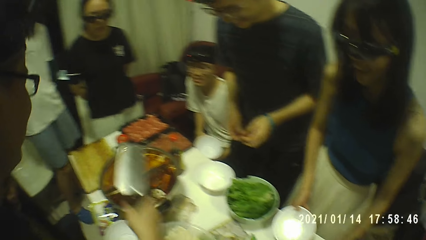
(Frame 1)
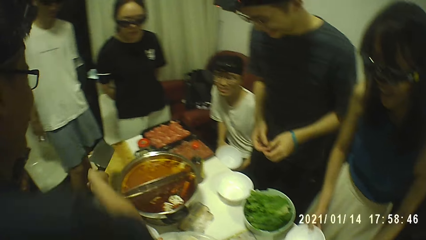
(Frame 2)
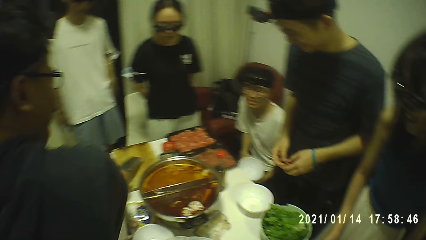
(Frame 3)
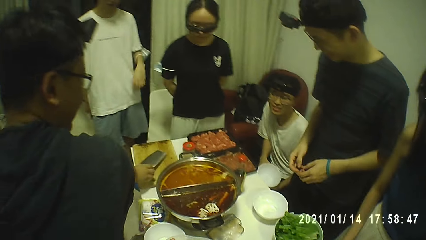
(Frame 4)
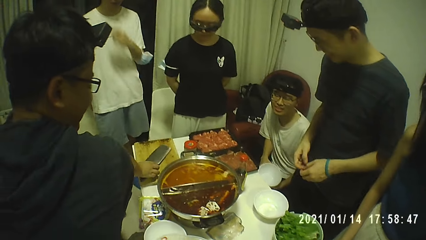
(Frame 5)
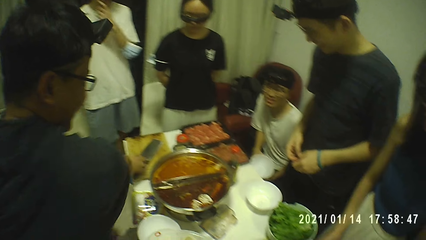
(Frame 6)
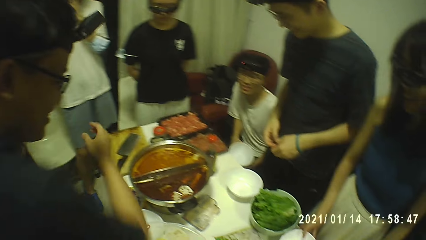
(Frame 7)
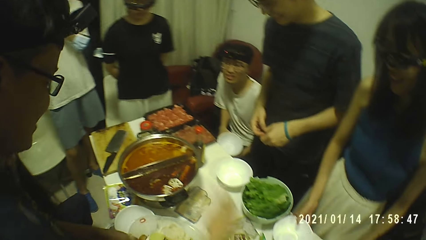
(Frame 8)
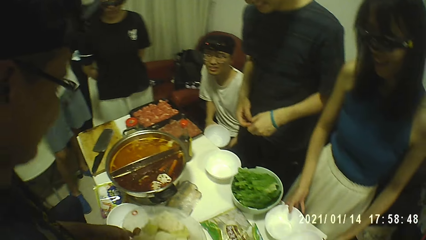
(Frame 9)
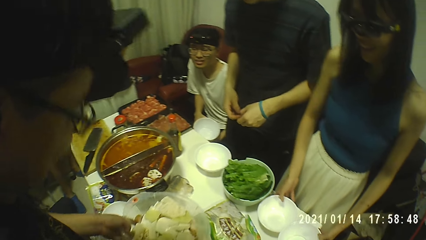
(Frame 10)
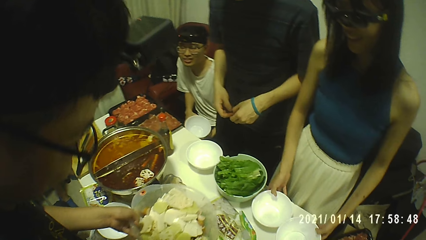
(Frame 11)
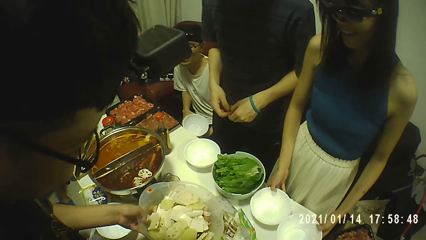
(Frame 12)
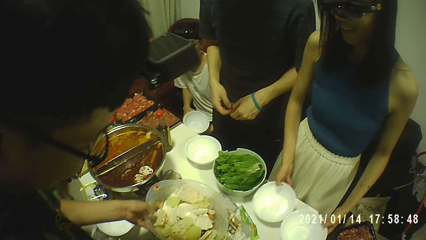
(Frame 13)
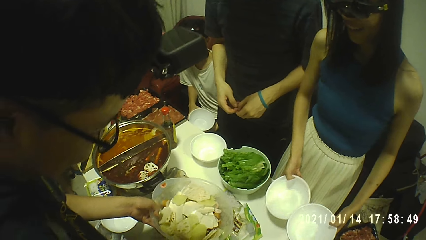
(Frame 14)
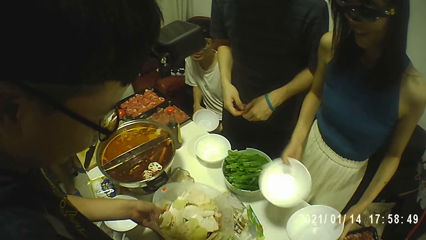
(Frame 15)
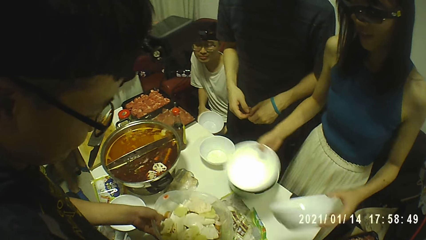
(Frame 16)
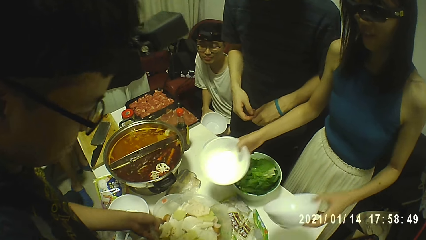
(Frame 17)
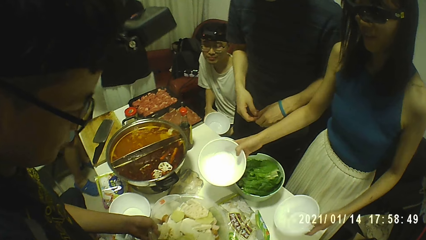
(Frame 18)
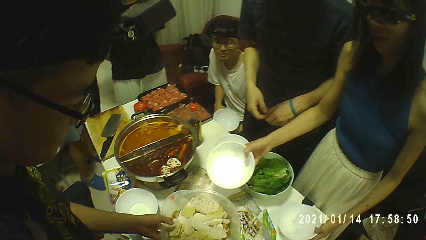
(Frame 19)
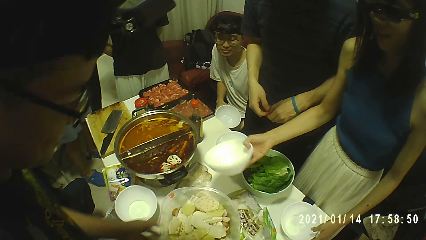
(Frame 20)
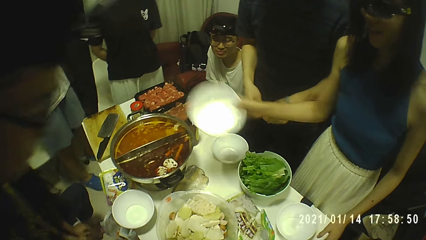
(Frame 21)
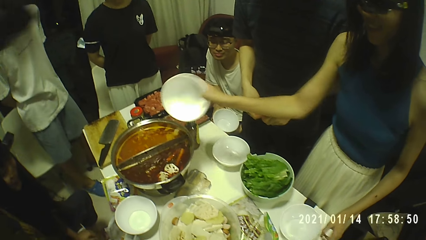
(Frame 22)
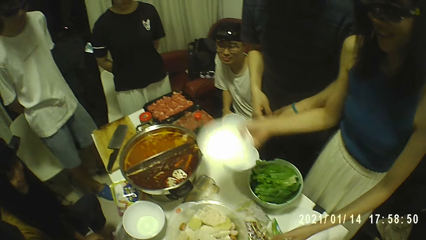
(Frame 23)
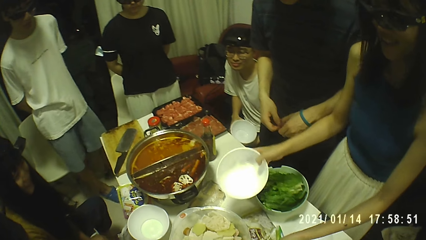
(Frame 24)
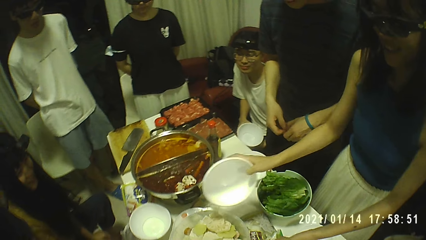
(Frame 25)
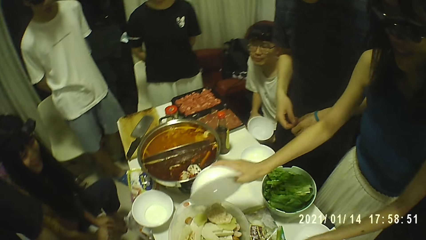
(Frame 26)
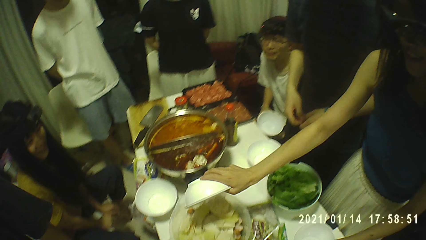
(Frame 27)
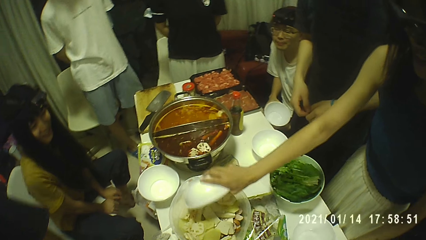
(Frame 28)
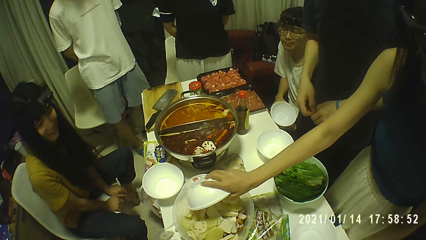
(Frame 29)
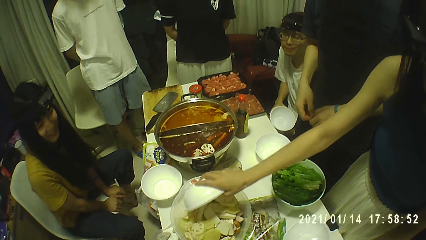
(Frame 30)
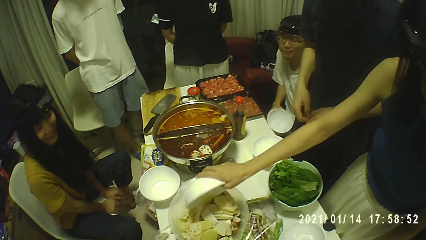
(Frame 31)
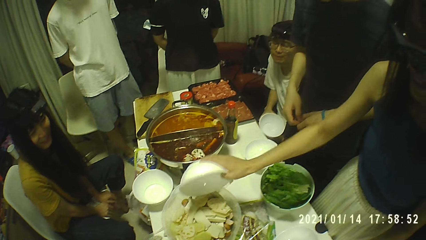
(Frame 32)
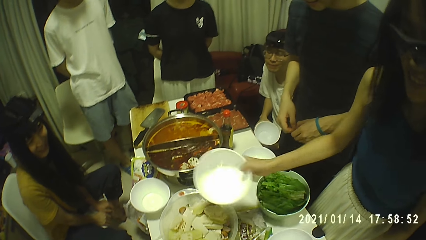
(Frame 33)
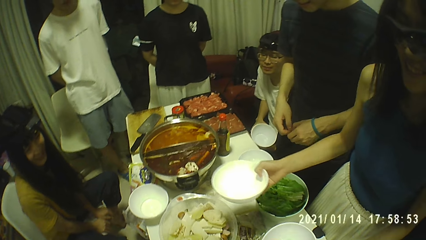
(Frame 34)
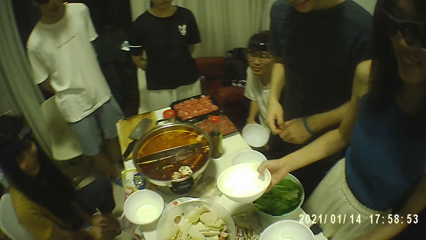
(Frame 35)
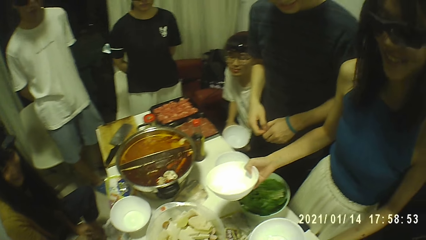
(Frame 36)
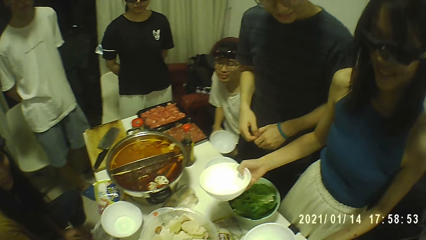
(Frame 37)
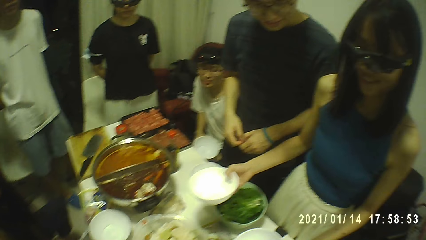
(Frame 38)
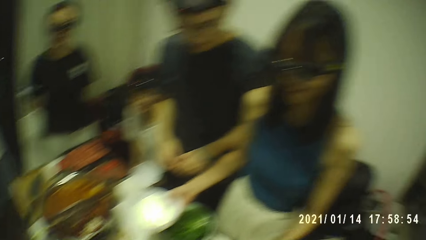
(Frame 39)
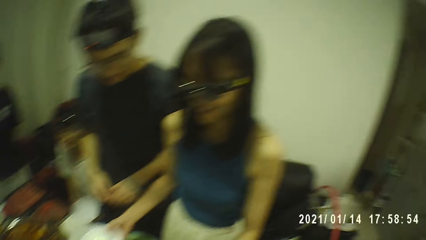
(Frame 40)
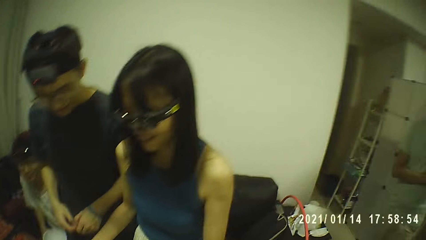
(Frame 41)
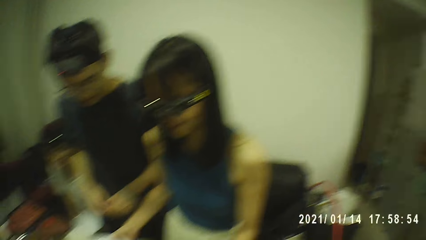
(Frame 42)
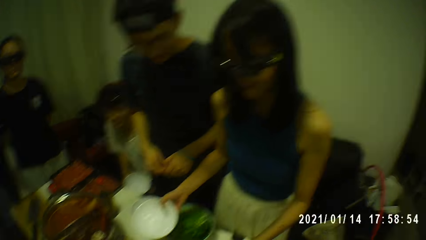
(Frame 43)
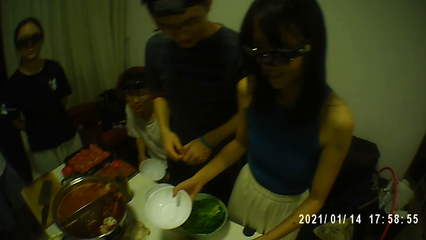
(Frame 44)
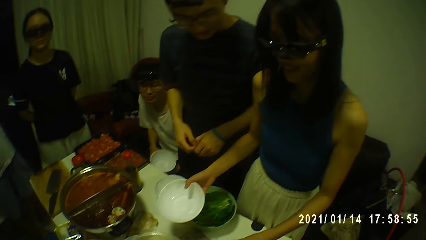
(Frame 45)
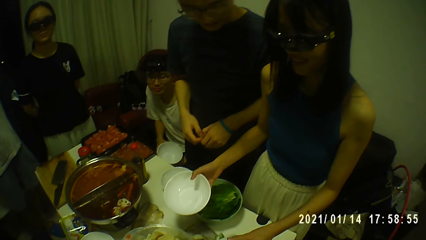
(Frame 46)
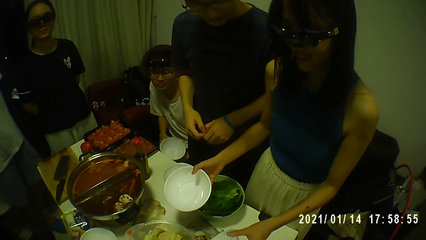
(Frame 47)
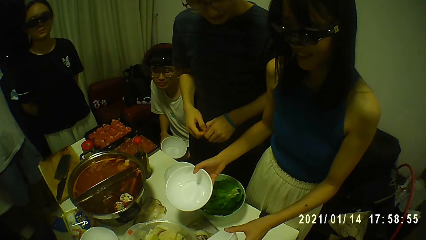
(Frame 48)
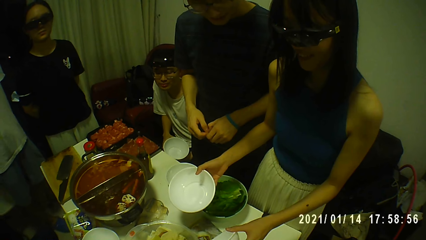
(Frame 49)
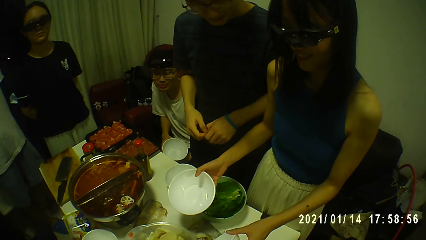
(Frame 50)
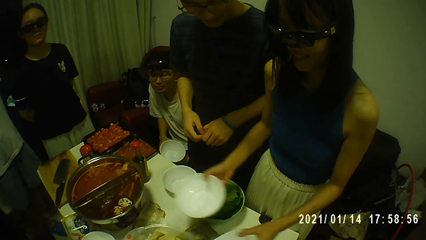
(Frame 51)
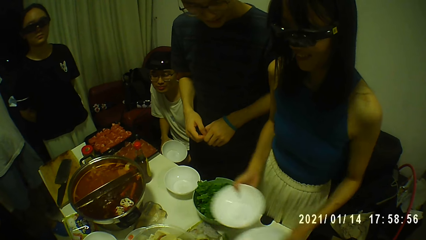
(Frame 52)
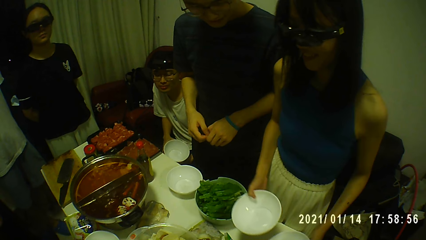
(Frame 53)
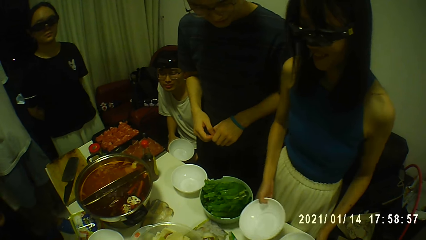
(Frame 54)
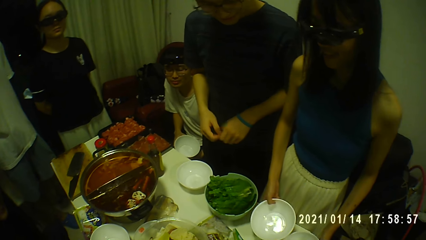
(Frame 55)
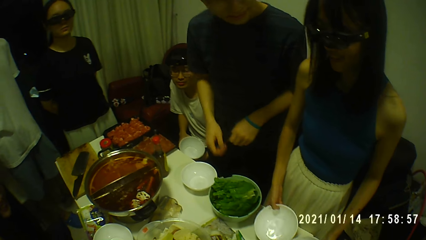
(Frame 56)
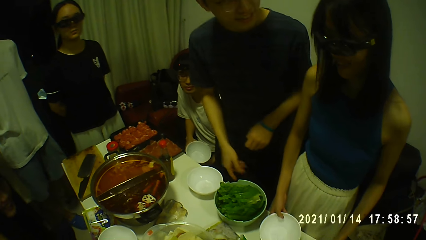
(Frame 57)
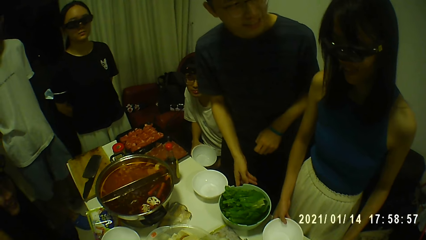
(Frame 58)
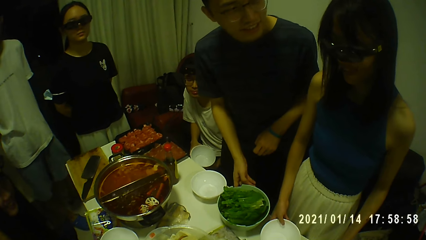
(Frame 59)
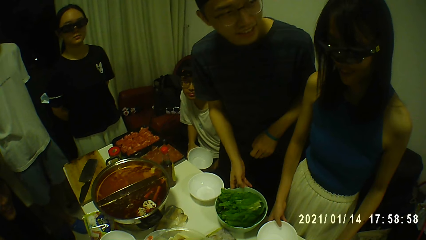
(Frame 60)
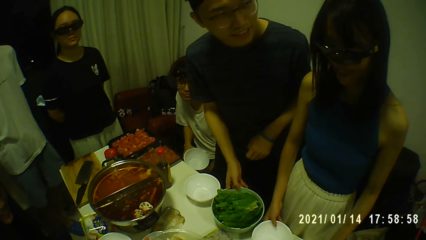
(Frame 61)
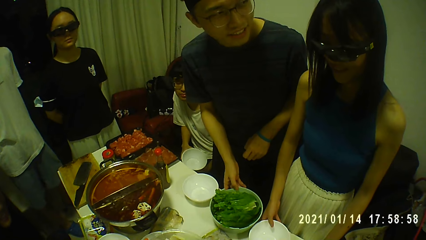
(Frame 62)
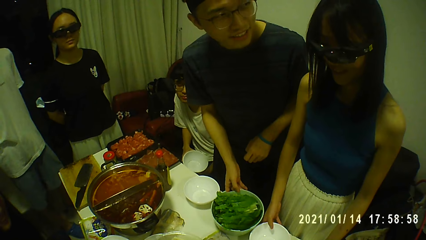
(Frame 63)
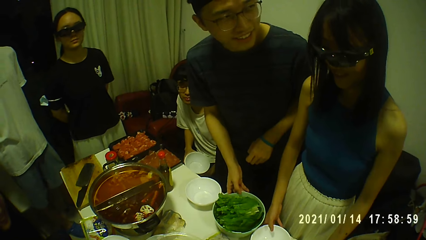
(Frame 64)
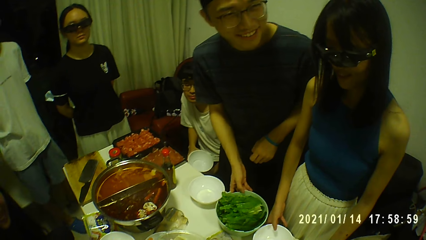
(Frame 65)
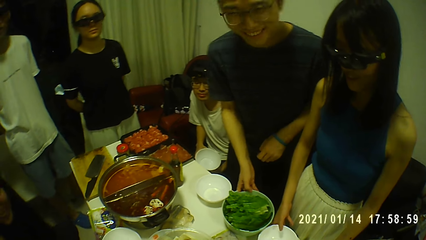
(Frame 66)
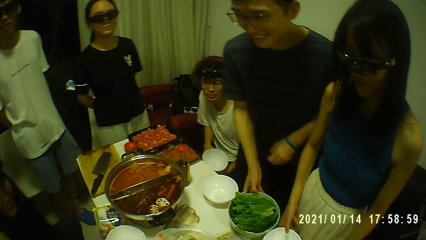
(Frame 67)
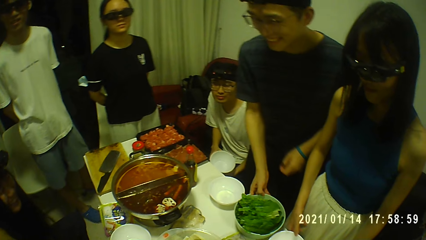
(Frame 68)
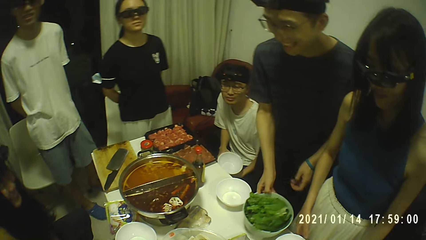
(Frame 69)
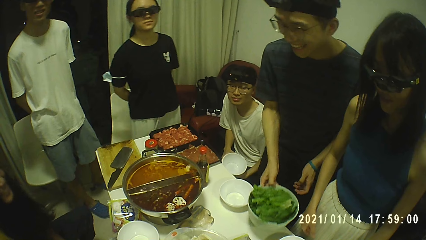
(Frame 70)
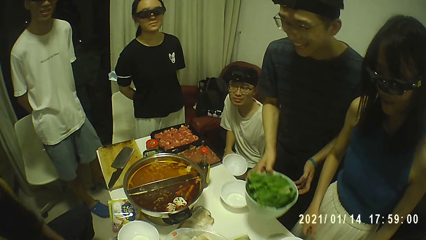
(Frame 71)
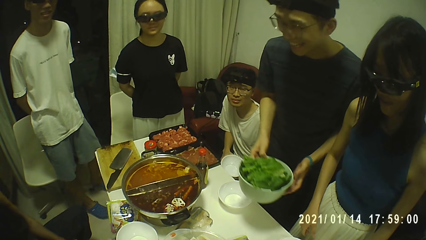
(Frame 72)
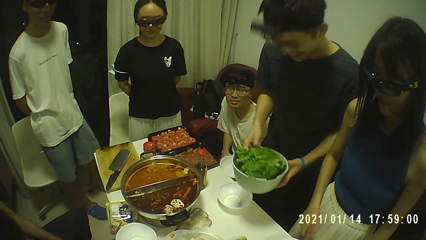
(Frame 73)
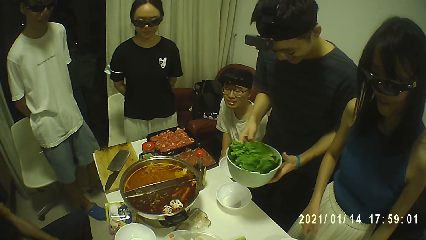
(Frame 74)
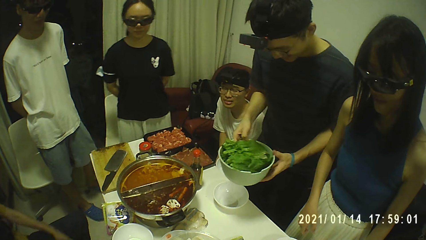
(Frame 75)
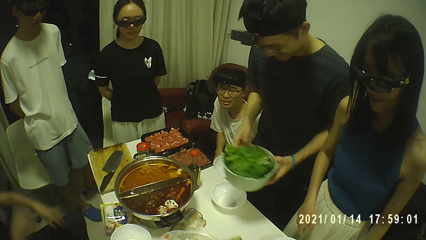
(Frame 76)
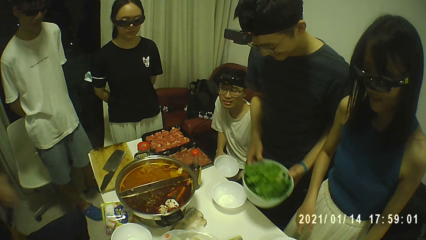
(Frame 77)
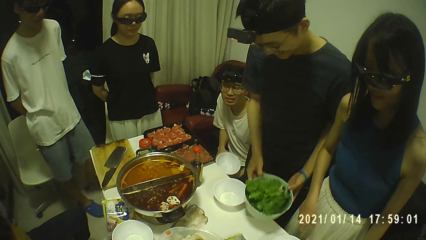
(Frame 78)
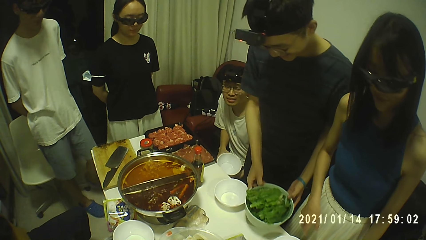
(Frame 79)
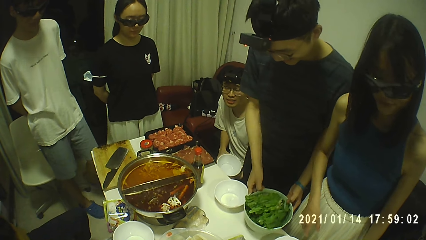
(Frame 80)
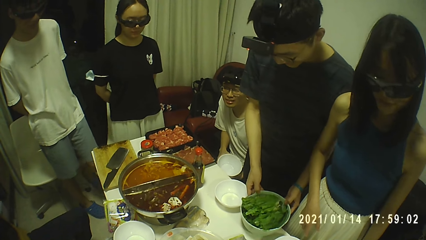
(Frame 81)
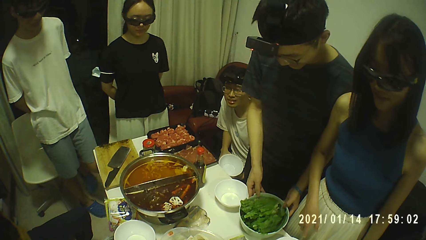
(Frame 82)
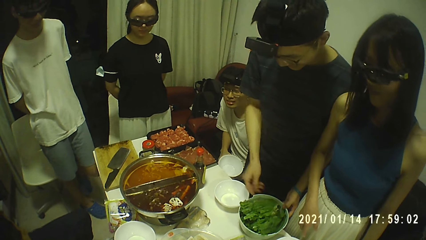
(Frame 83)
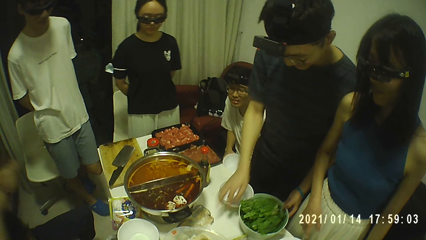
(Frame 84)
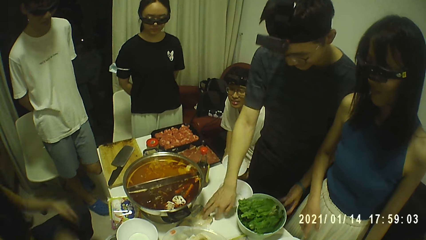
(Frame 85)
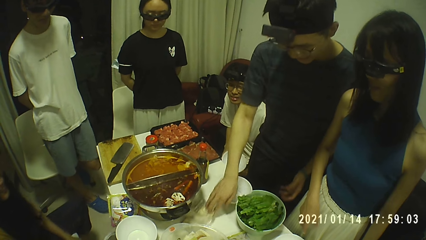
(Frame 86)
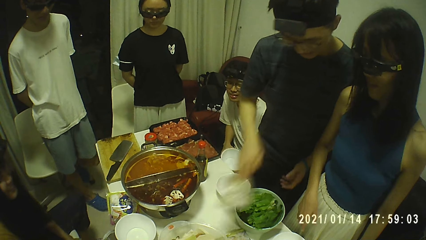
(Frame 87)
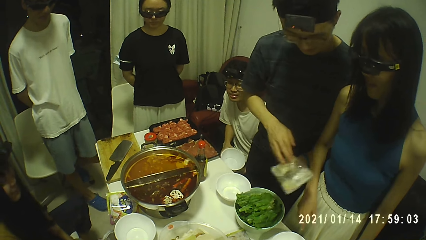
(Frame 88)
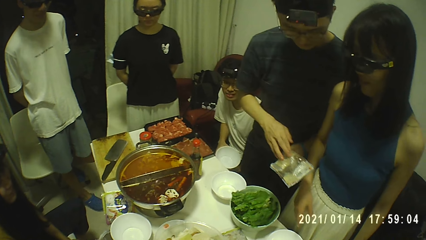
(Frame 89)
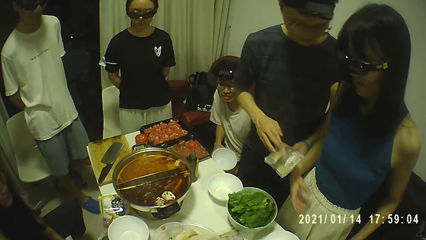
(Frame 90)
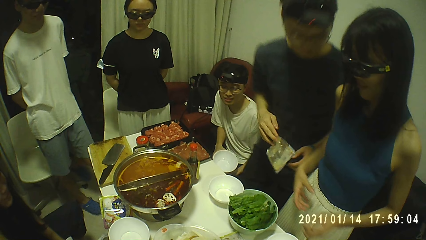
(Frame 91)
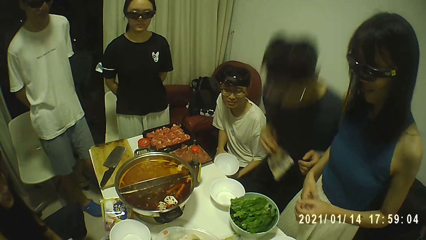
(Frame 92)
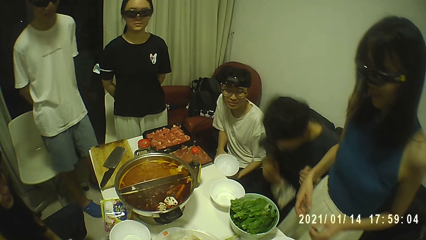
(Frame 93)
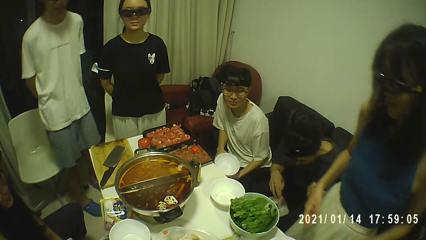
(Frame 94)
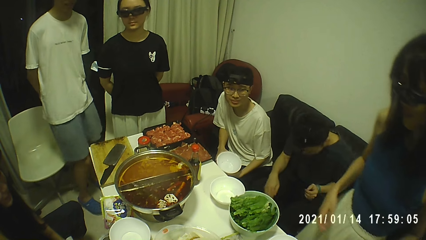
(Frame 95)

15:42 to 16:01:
The man drops the chopper on the chopping board with his right hand. The man drops the bowl of chopped potatoes on the table with his left hand. The woman drops the soup bowl on the table with her left hand. The camera wearer looks around. The woman picks up the soup bowl from the table with her left hand. The woman drops the soup bowl on the table with her left hand. The woman drops the soup bowl on the table with her right hand. Another man carries a bowl of vegetables from the table with his right hand. The other man holds the bowl of vegetables with both hands. The other man drops the bowl of vegetables on the table with both hands. The other man picks up the empty pack from the table with his right hand.
